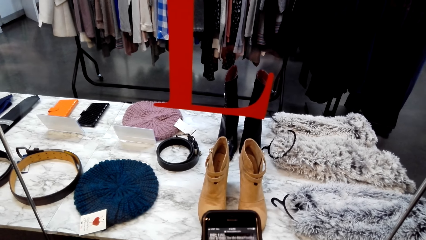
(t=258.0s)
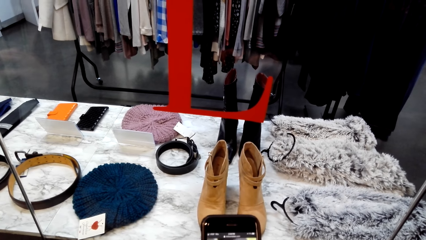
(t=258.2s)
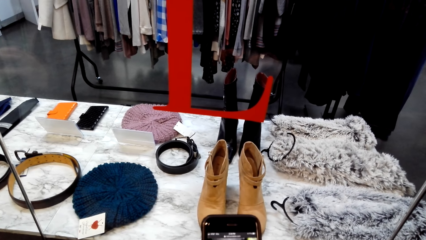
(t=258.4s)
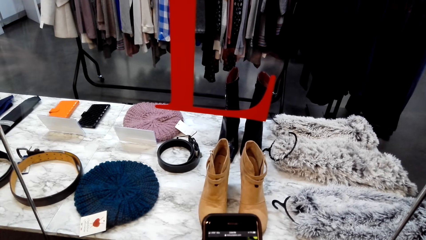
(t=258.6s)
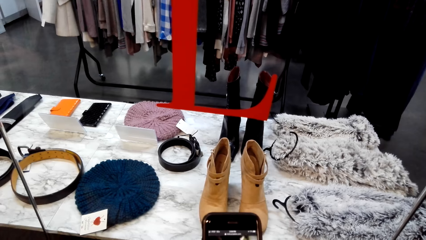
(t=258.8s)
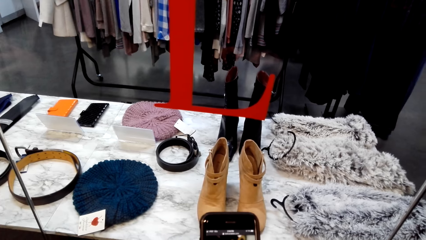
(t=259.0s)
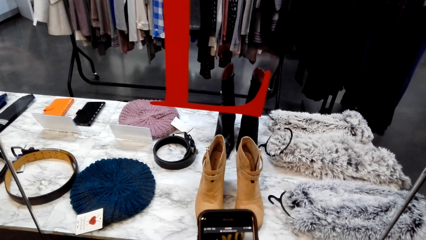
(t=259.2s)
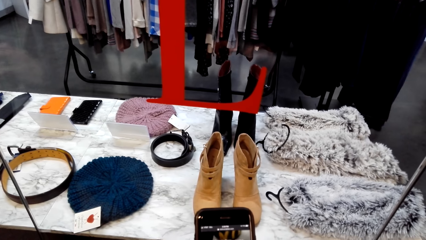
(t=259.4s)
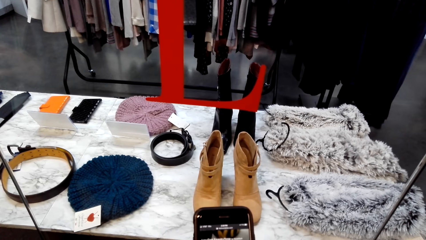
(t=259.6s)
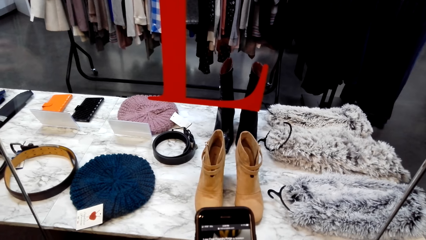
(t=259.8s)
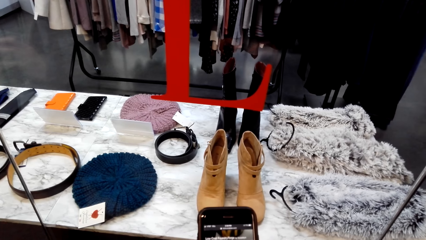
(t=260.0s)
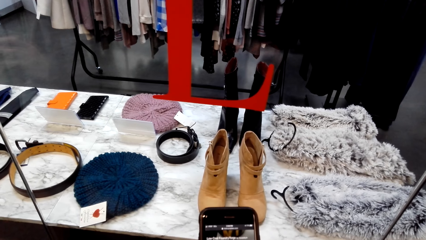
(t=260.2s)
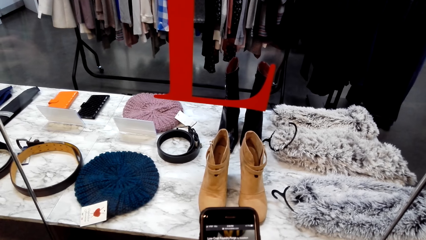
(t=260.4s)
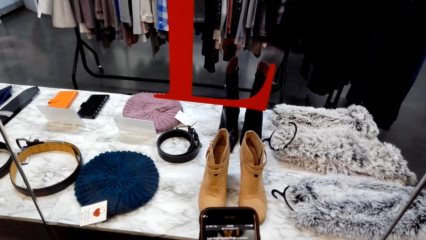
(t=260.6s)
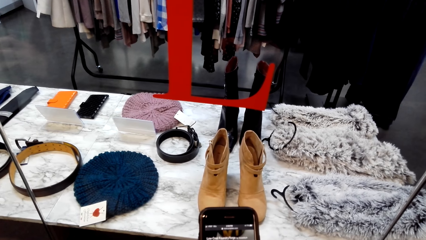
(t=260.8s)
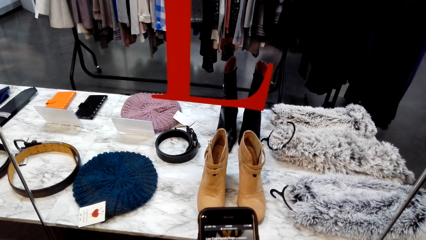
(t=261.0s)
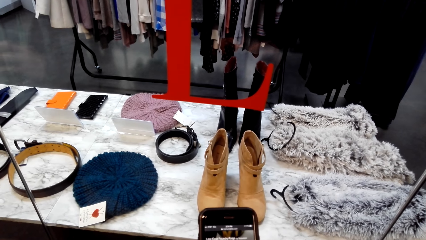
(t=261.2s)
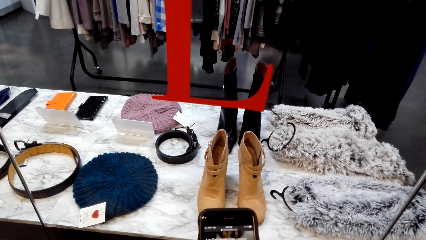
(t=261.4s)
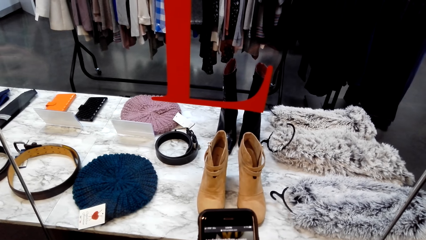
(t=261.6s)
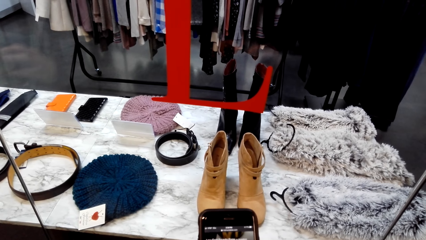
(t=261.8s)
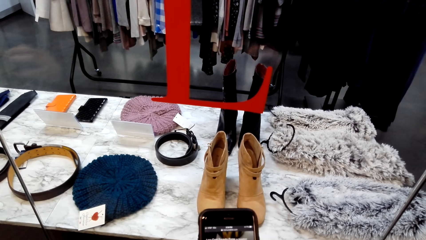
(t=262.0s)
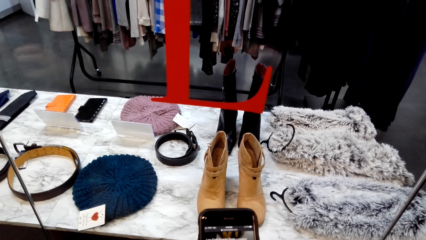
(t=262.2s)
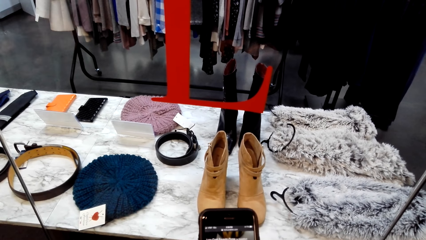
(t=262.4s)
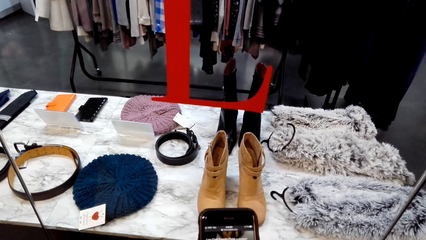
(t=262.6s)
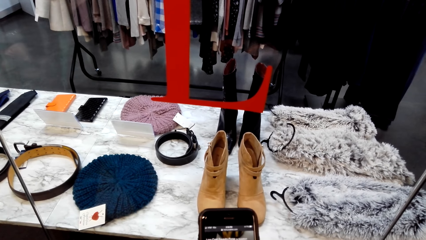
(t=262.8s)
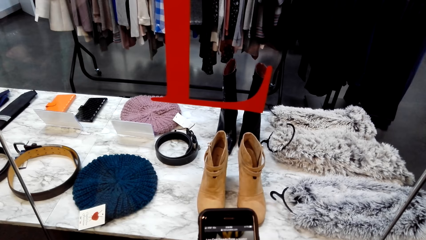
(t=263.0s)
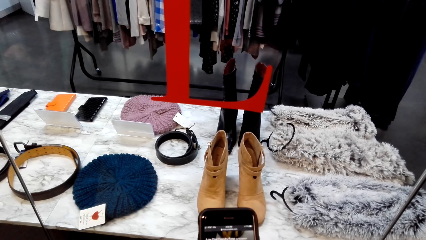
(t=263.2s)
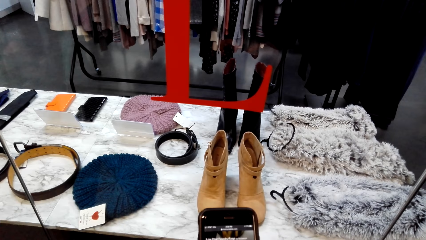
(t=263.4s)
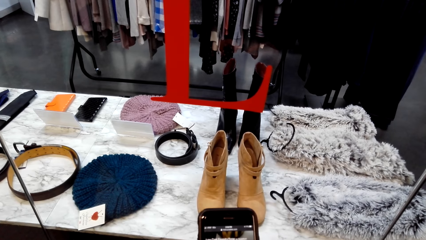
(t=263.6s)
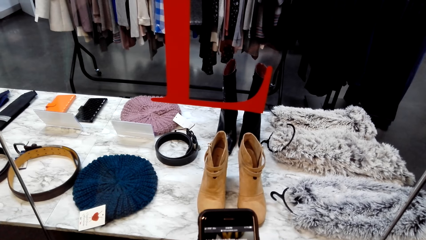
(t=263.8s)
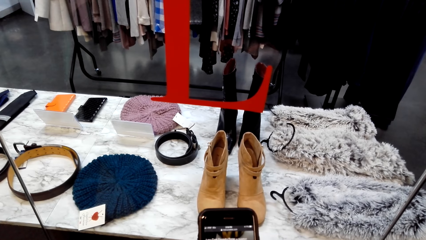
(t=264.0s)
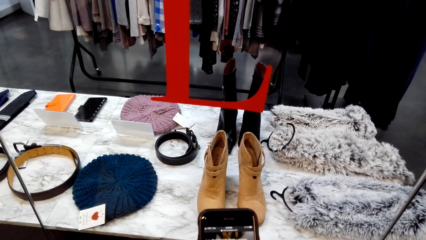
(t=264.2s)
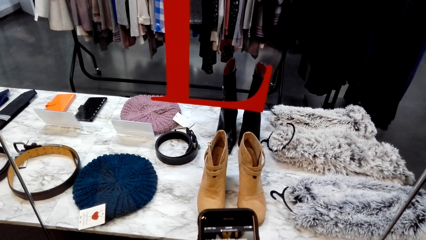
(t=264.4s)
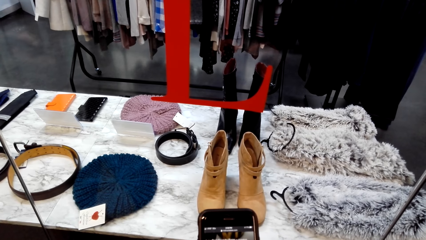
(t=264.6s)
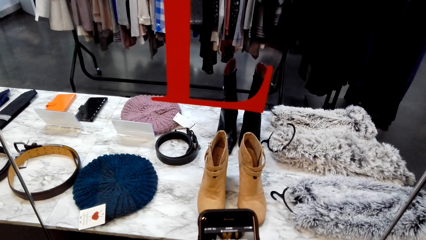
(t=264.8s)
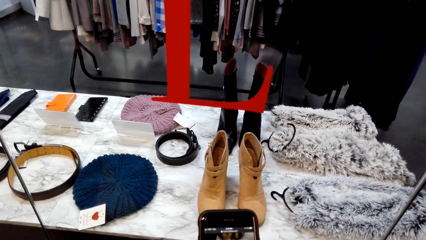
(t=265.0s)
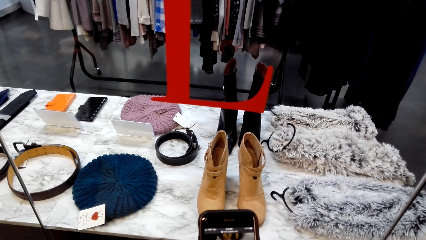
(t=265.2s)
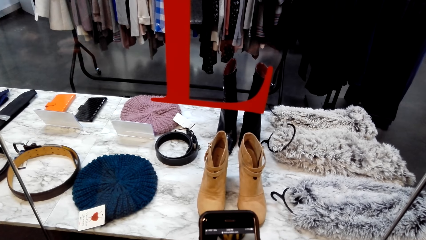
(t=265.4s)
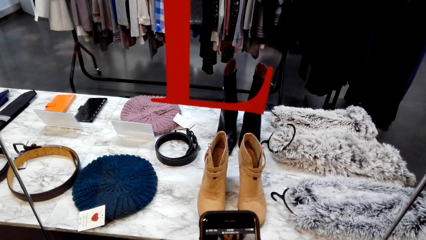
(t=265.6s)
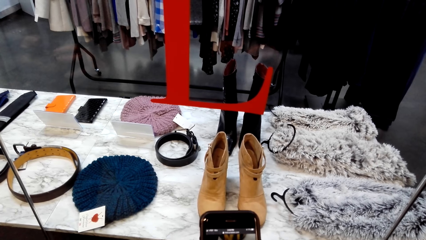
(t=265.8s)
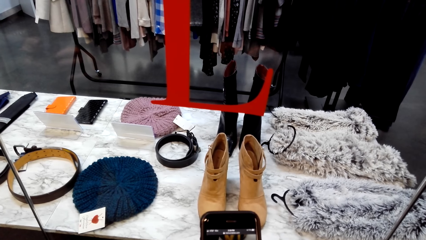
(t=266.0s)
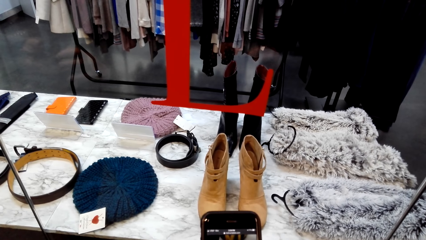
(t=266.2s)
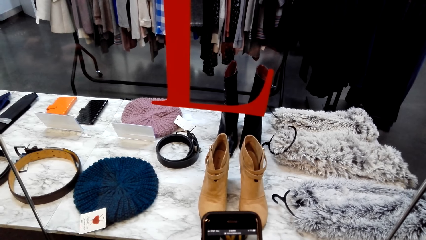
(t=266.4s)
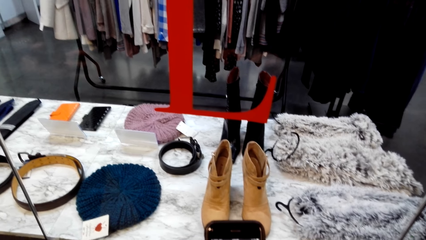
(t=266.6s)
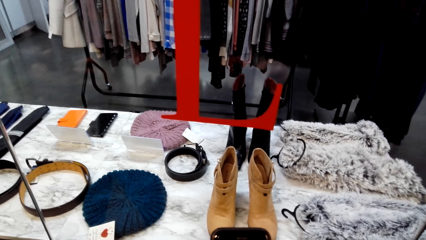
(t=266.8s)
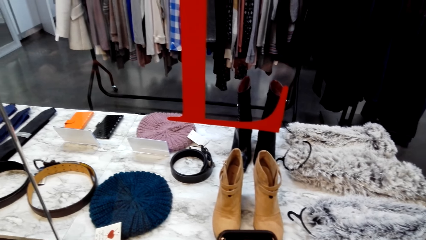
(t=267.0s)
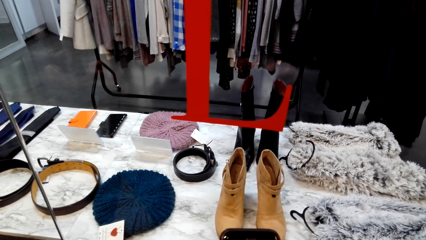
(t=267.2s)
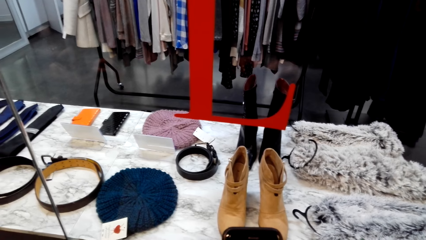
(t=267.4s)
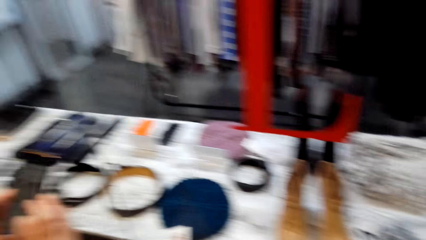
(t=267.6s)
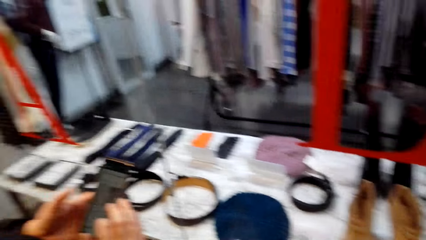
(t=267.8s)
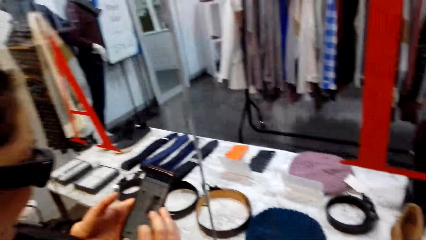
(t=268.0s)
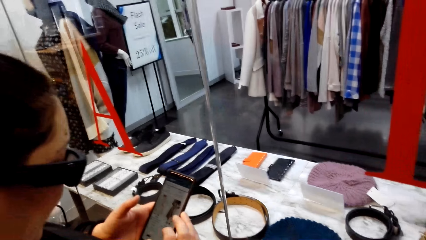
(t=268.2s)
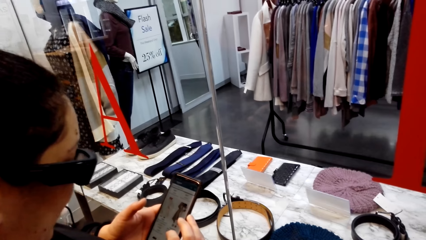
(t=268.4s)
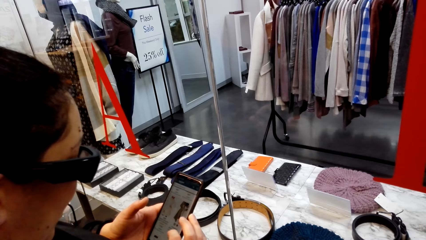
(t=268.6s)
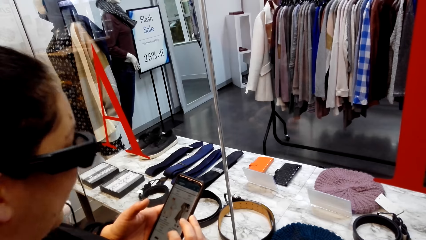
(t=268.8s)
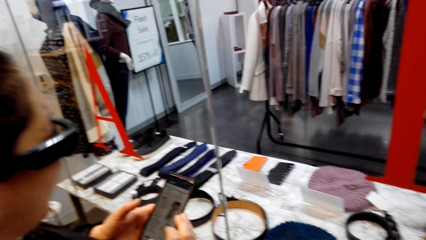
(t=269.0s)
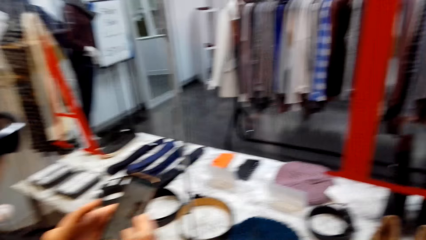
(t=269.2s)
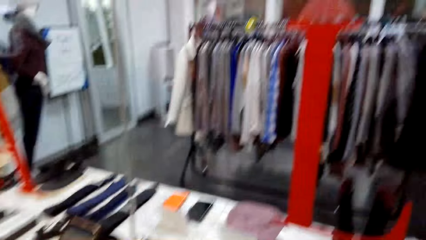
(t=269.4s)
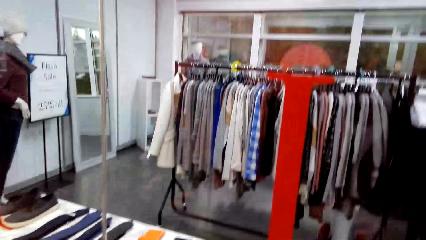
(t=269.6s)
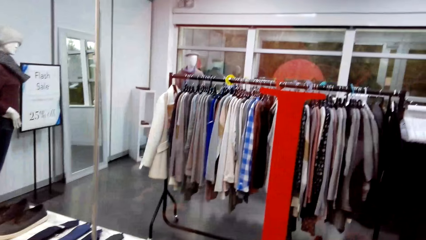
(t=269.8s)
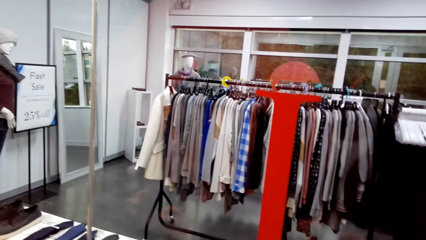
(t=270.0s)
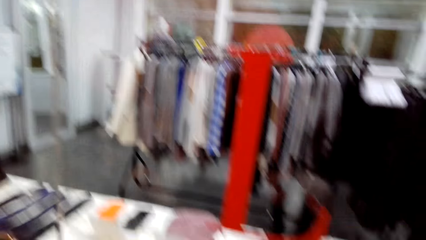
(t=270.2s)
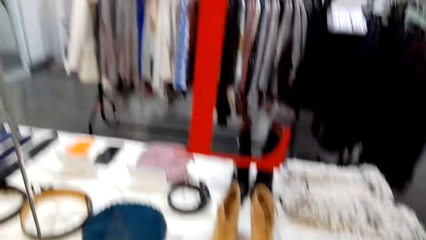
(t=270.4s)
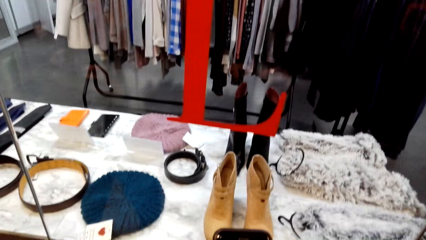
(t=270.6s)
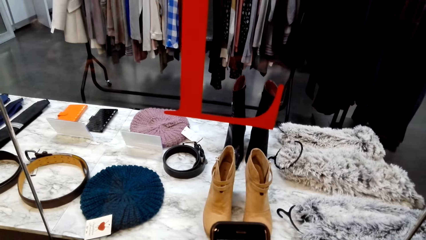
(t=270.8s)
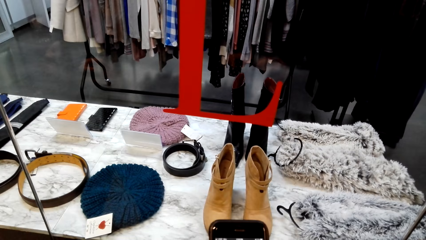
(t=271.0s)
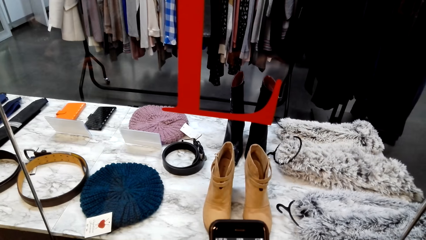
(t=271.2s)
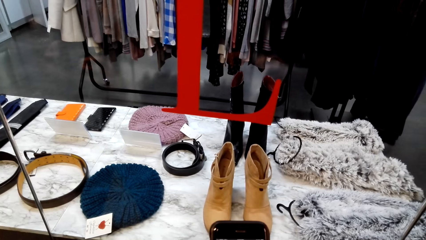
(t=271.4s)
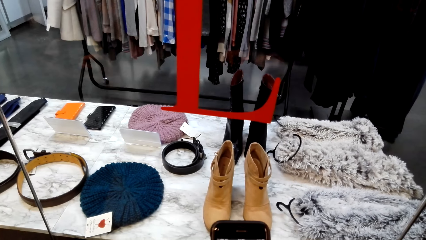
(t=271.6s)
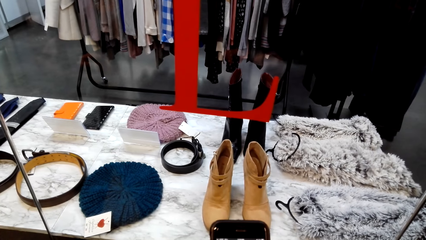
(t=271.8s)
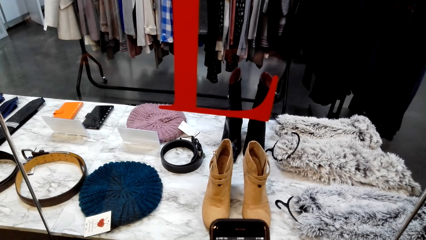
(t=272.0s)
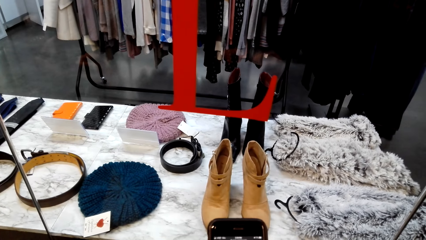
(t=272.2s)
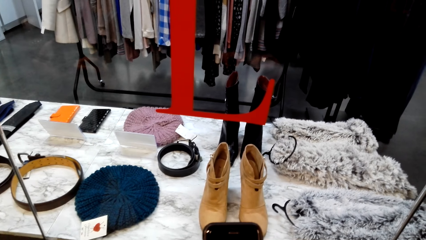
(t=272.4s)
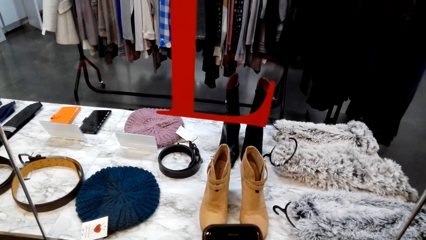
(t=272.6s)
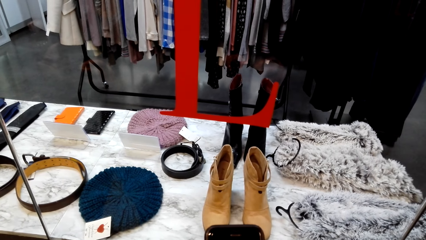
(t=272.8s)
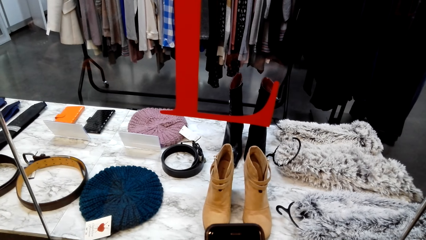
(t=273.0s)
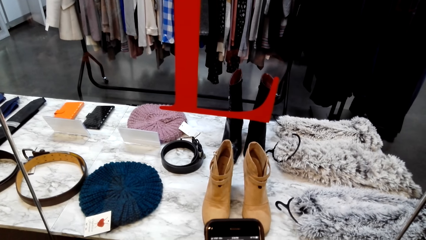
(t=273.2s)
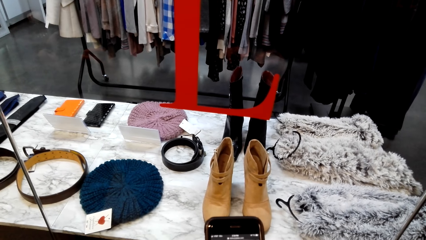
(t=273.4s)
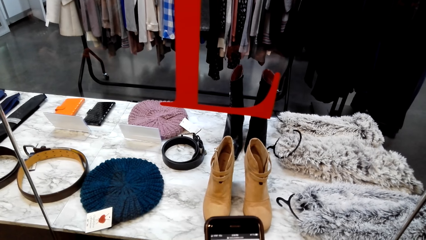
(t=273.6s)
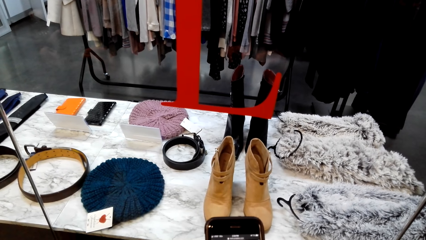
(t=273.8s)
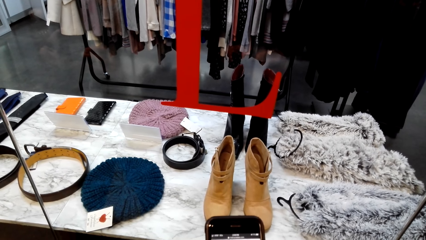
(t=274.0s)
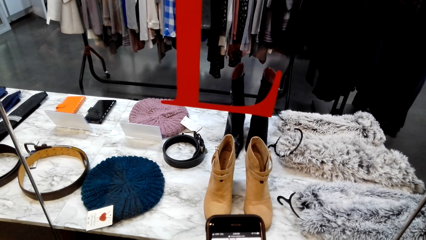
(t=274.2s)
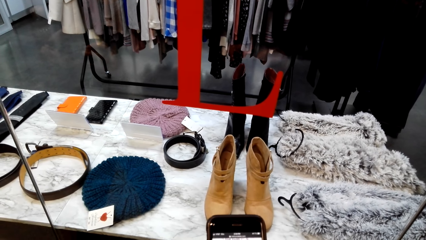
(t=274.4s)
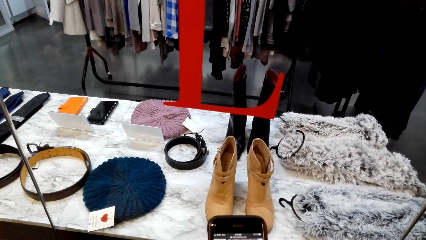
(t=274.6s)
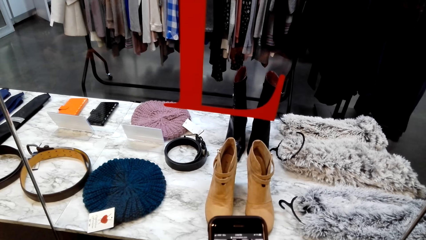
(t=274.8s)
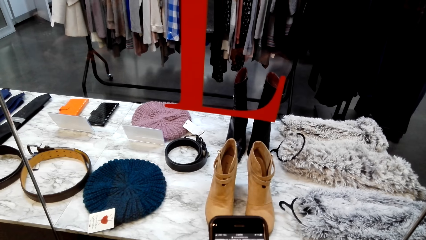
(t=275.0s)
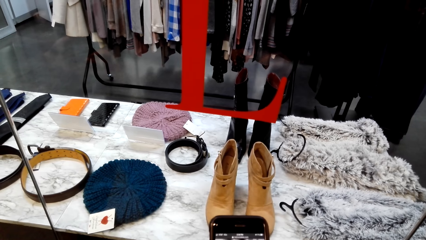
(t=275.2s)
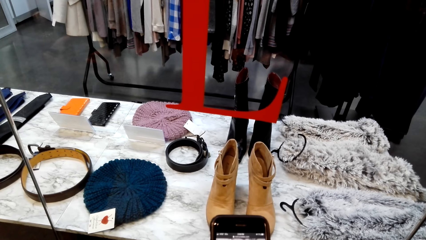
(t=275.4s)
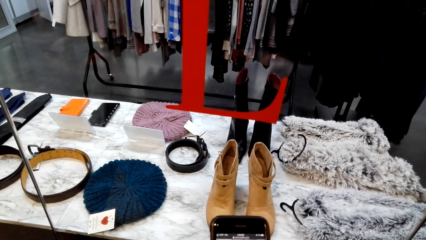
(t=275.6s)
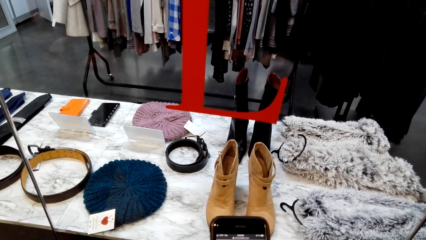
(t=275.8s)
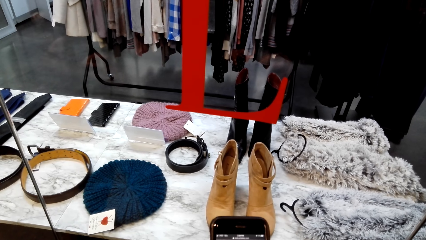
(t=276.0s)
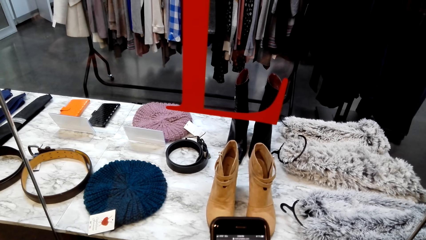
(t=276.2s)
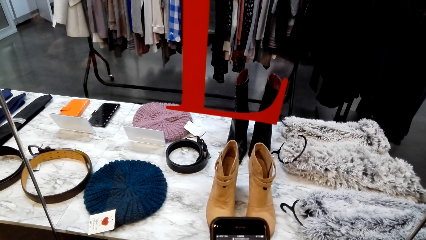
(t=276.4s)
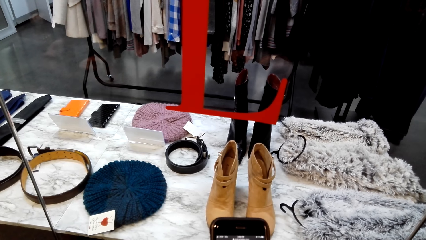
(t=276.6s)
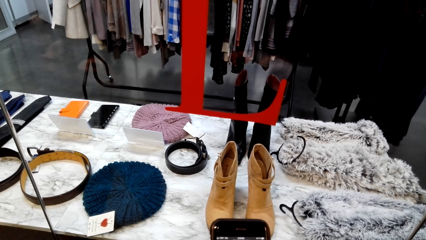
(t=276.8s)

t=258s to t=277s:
The camera wearer looks at a mobile phone. They look around. A woman holds a mobile phone. The woman presses the phone. The camera wearer looks at the mobile phone.
